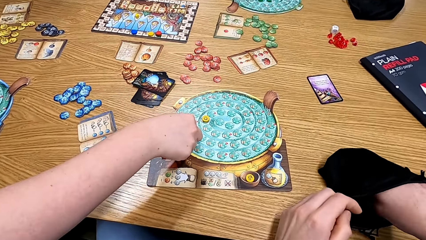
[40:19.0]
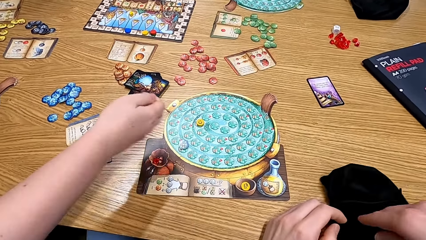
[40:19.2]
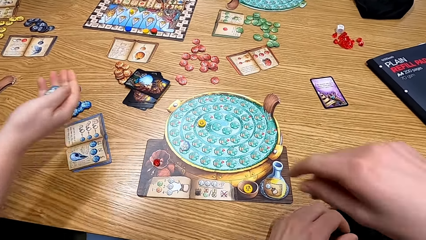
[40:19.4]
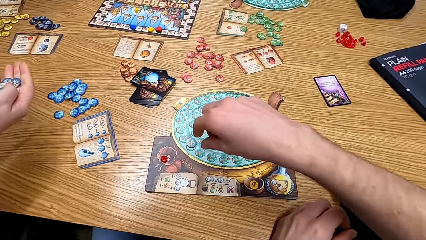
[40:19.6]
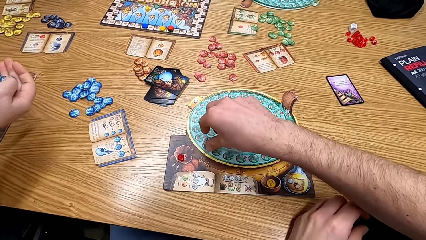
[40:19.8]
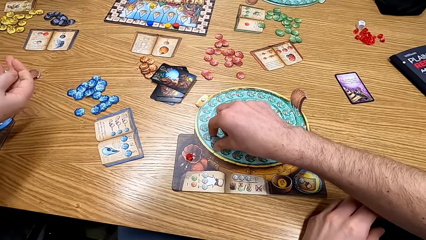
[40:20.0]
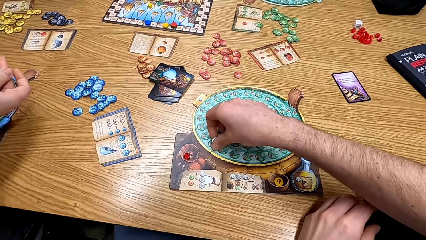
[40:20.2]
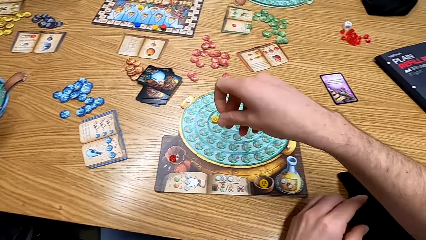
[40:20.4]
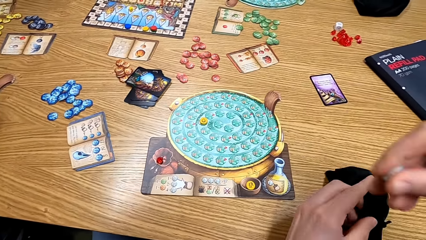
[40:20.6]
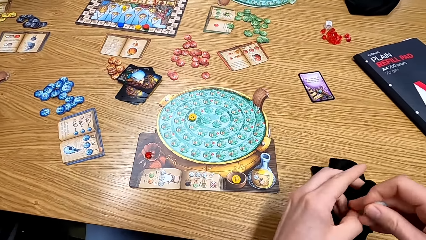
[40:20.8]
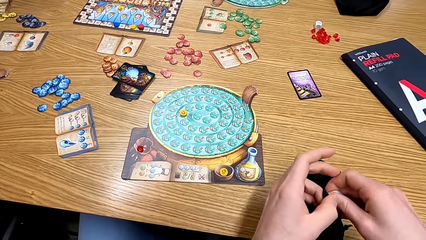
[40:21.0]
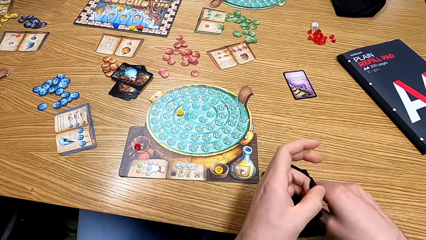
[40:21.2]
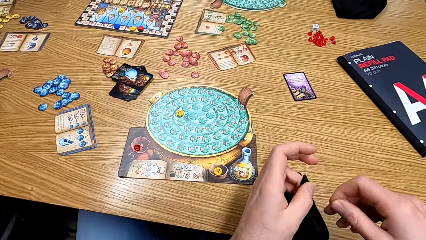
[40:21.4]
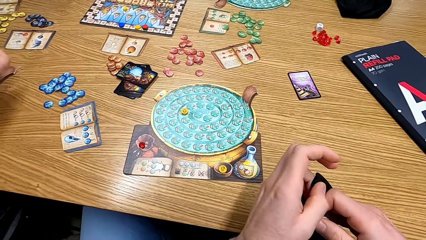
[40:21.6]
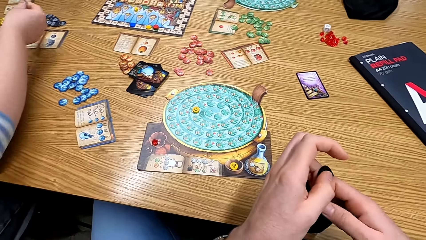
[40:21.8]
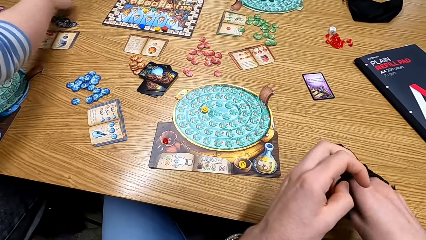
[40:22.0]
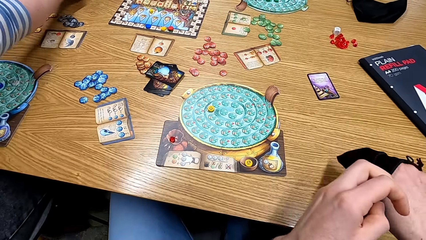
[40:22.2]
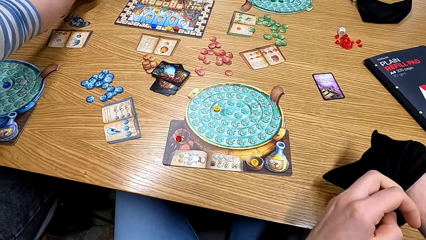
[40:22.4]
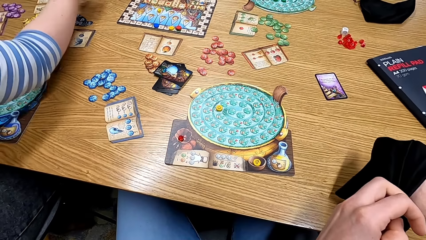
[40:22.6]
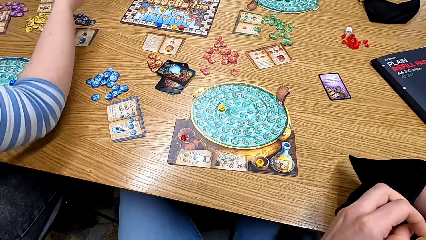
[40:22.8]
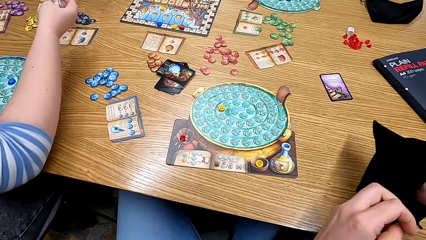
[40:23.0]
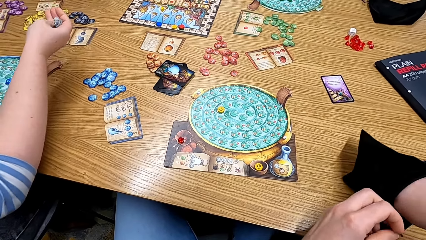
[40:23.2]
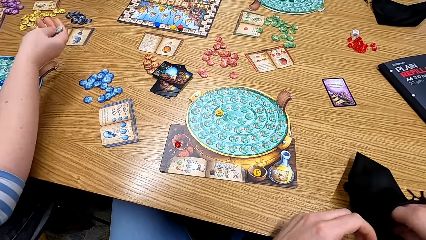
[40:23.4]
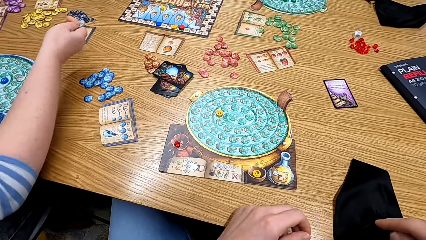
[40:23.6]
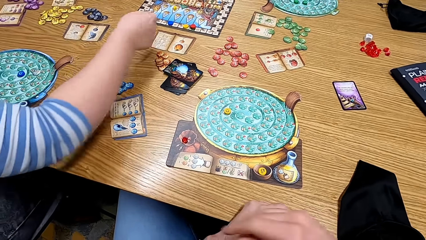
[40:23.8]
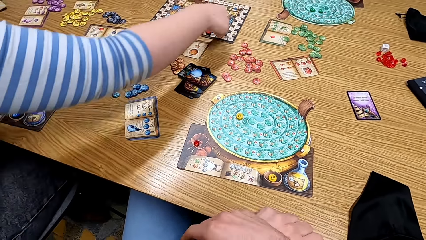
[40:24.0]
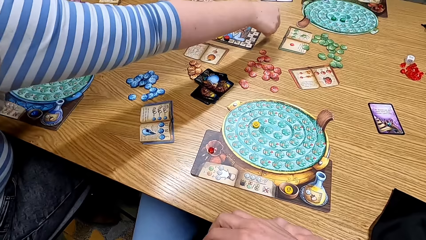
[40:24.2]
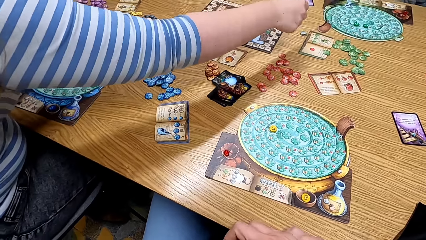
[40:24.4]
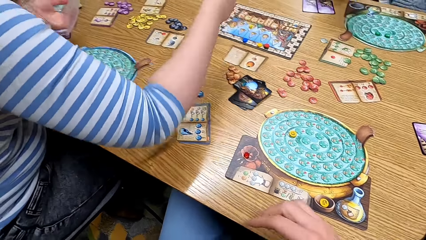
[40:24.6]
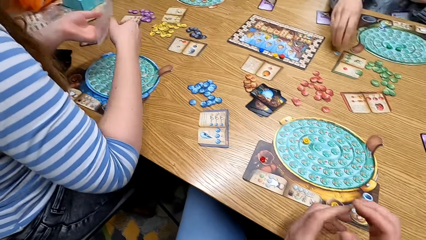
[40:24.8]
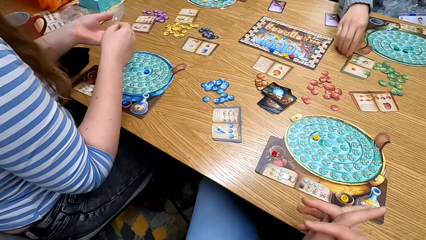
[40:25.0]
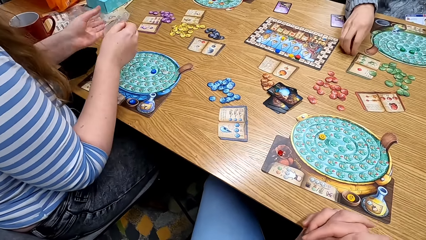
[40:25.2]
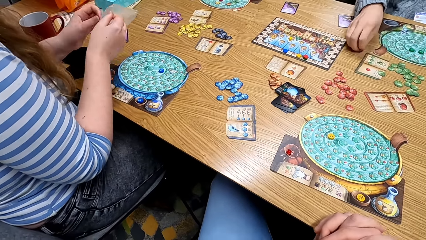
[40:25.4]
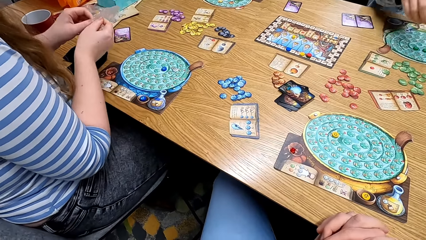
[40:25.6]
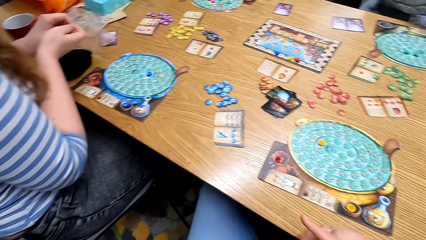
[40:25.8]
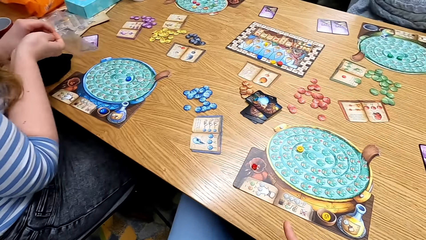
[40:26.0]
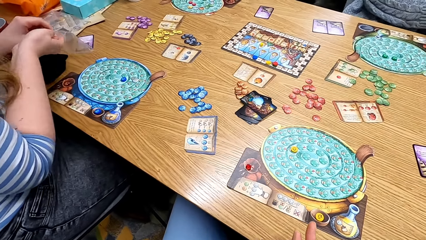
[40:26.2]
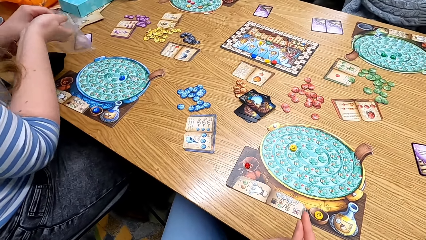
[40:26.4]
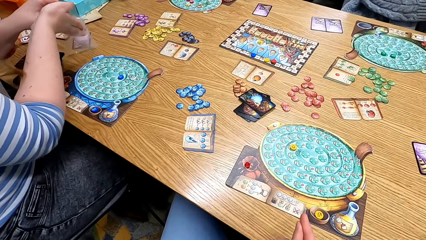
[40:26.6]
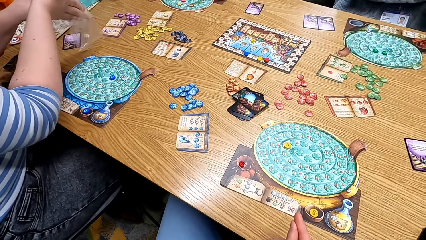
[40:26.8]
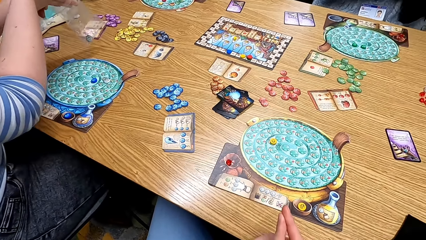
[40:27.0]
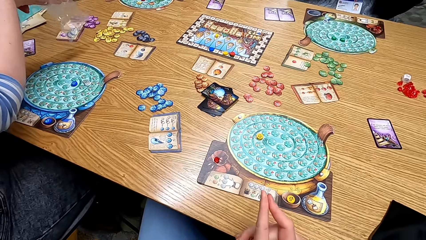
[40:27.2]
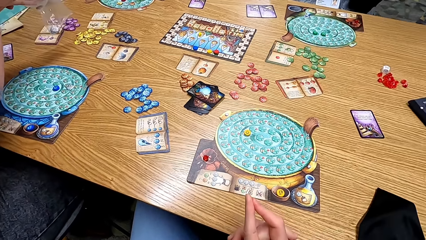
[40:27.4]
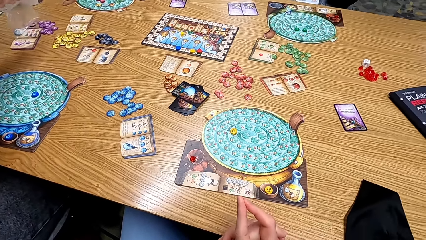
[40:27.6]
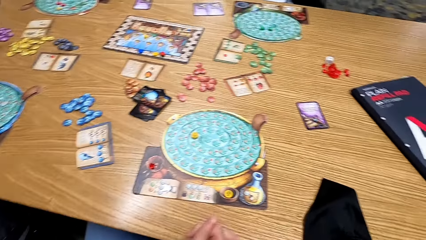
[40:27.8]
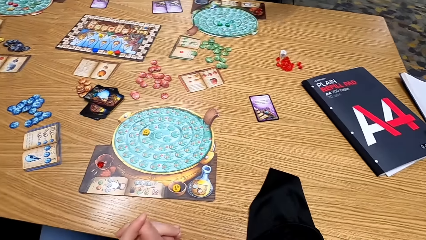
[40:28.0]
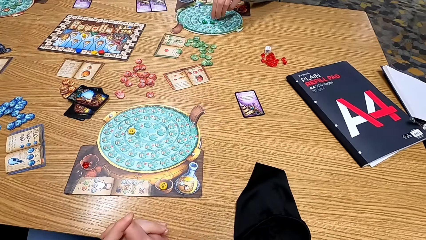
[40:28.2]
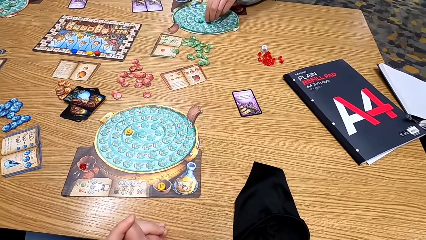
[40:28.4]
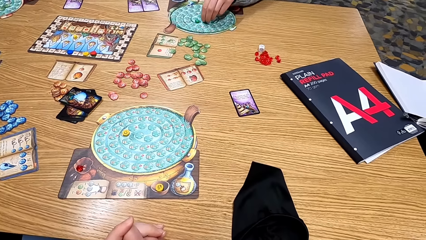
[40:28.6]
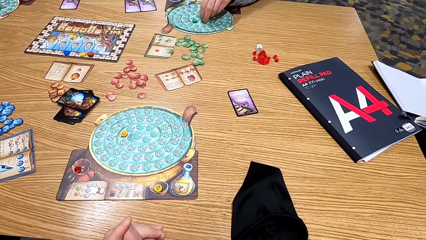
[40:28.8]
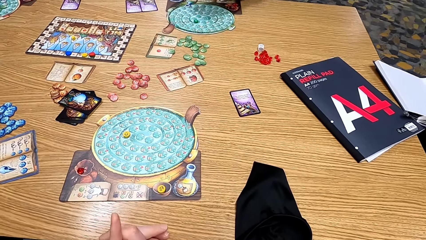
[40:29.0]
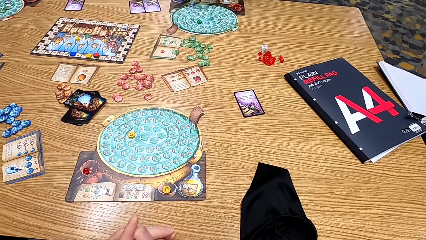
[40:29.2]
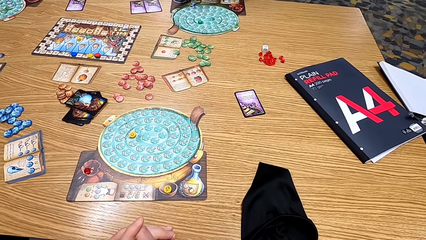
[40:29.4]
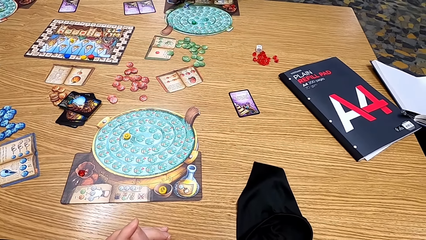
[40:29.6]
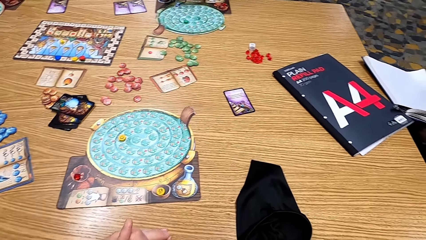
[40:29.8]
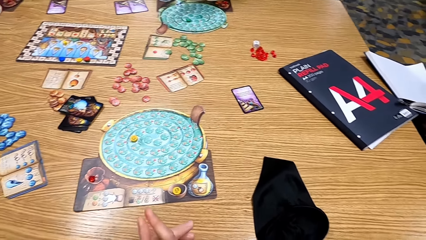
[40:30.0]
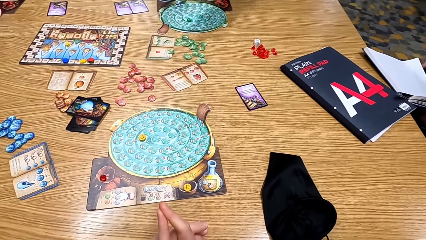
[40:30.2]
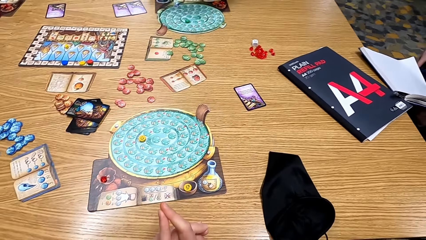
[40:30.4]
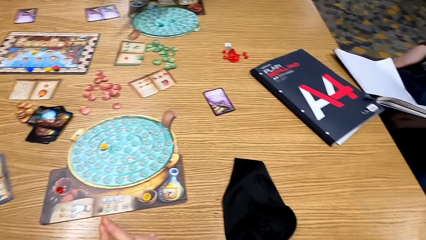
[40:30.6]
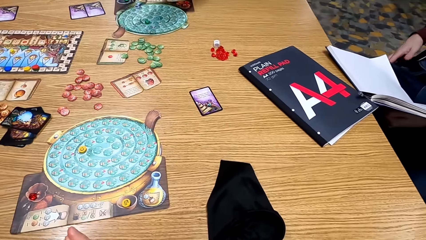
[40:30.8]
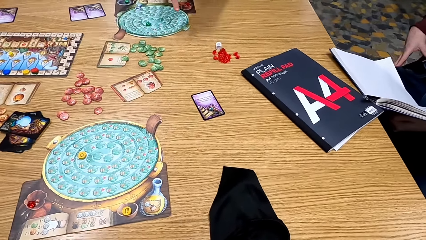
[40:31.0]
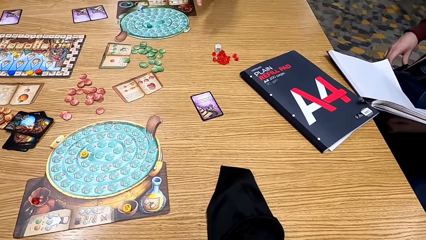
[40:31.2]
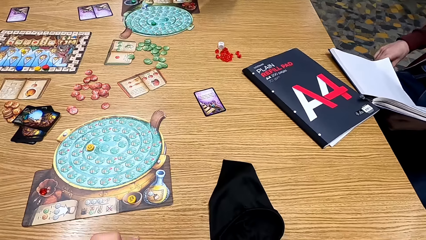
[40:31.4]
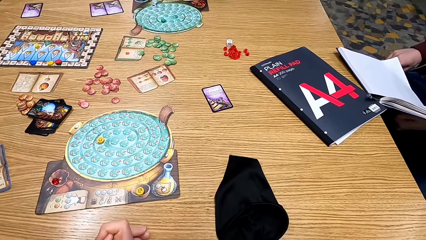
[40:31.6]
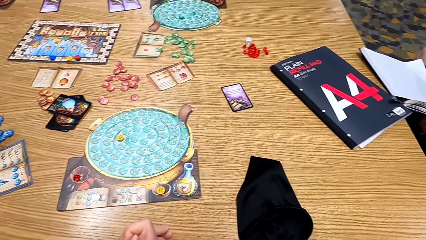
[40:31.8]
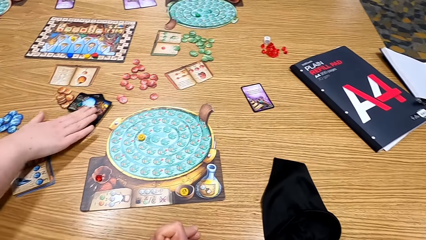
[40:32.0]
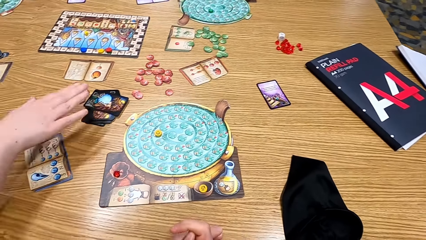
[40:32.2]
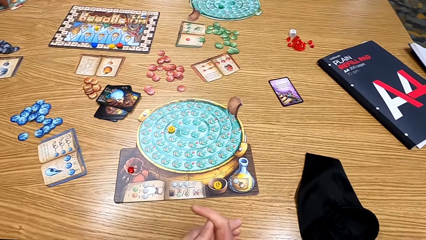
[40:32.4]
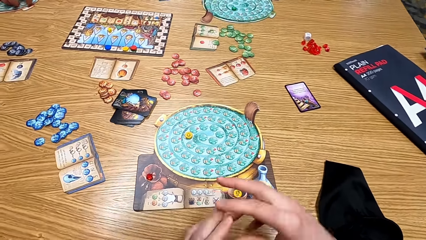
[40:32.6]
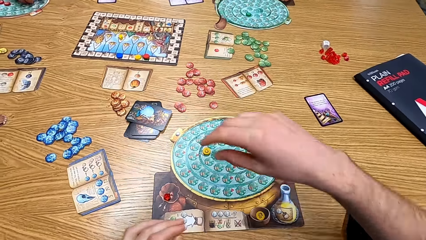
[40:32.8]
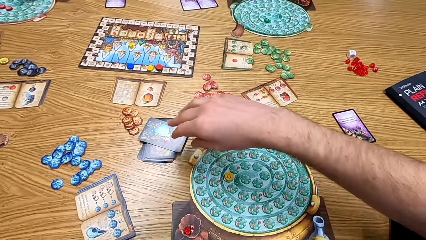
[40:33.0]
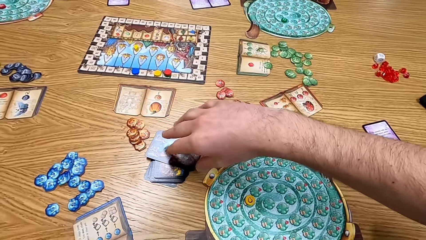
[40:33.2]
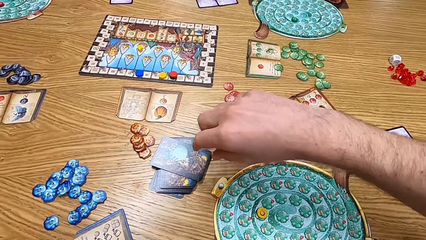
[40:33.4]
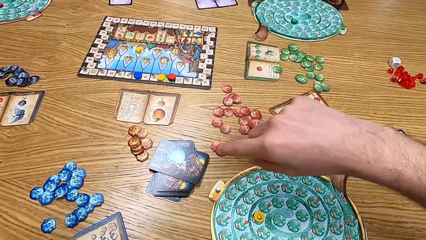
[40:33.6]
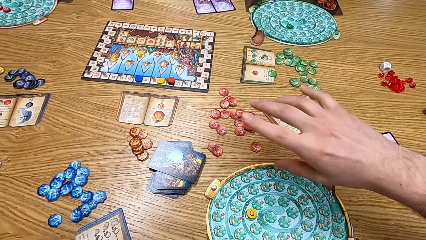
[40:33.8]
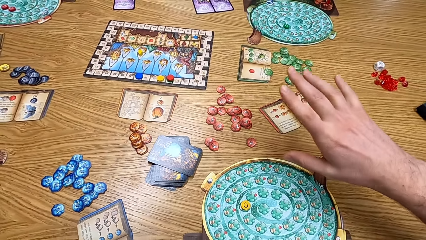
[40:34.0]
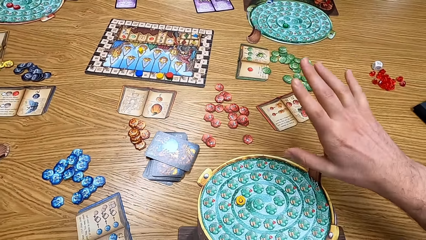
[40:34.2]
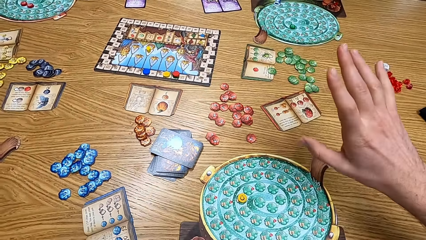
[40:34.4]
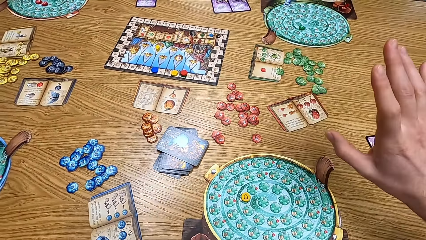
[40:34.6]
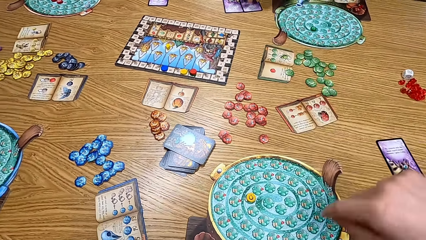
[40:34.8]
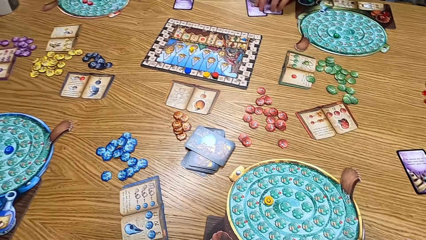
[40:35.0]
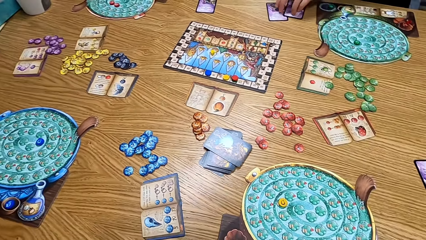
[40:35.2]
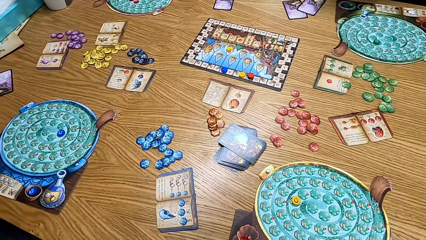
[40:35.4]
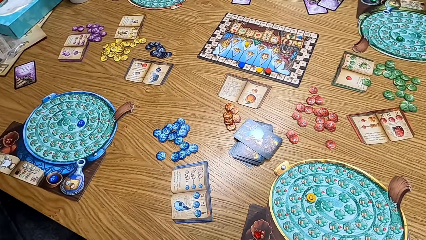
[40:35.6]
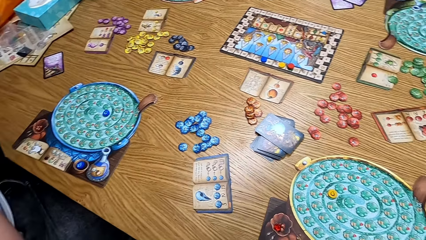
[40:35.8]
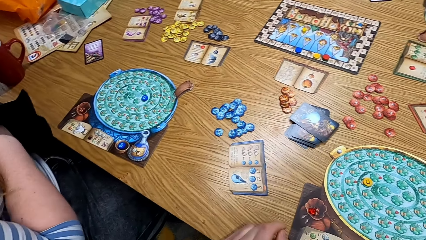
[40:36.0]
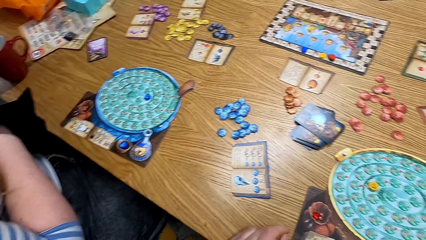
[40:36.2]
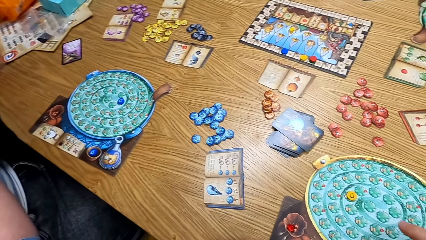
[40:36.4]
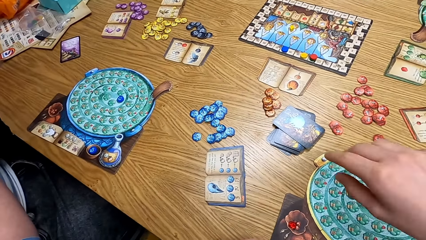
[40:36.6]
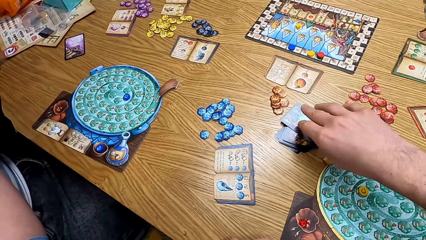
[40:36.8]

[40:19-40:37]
A man puts a chip on the board. A woman plays the game. The camera wearer takes the chip. They play the game. They put the chip in the bag. The man moves his hand. The man holds the chips. The man drops the chip on the table. The man holds a polythene paper. A lady takes the chip. The man puts a hand in the polythene paper. The woman puts the papers in the polythene bag. The lady removes a chip from the board. Another man moves his right hand. The camera wearer looks at the table. The first man touches the cards on the table. The woman puts the cards on the table. The camera wearer touches the cards. They gesture with the right hand. They pick up the cards. The lady touches the cards on the table.
